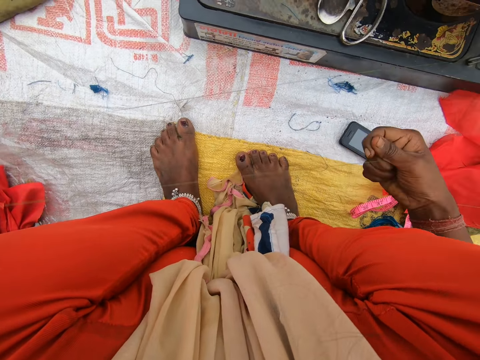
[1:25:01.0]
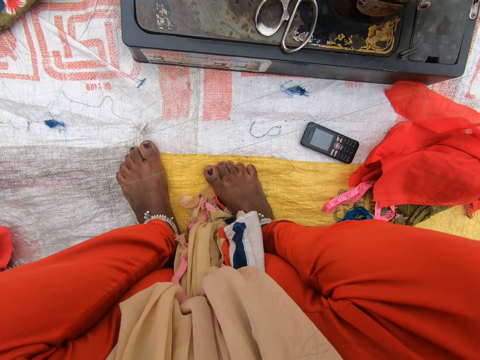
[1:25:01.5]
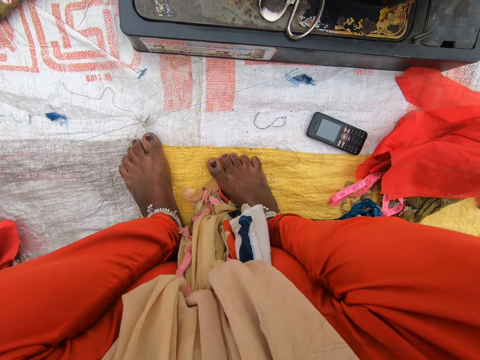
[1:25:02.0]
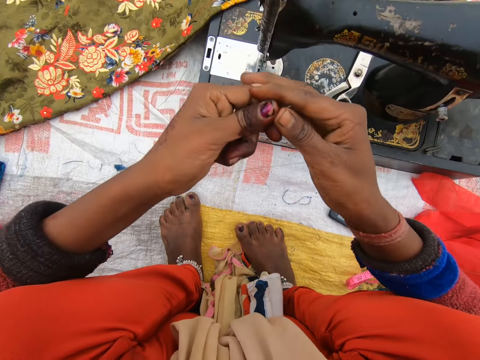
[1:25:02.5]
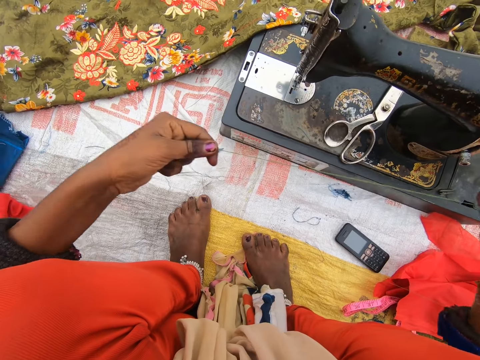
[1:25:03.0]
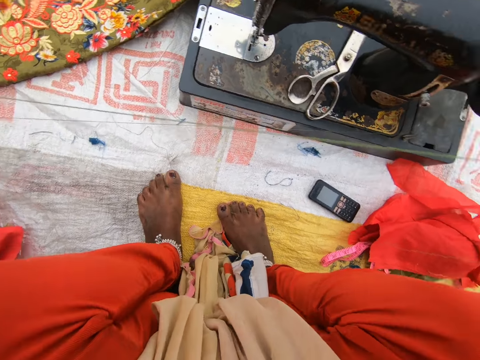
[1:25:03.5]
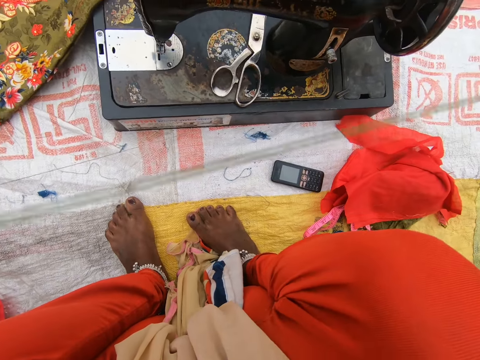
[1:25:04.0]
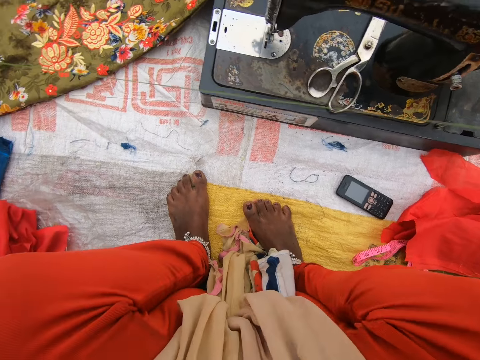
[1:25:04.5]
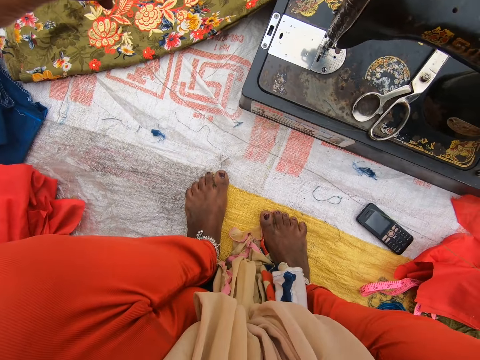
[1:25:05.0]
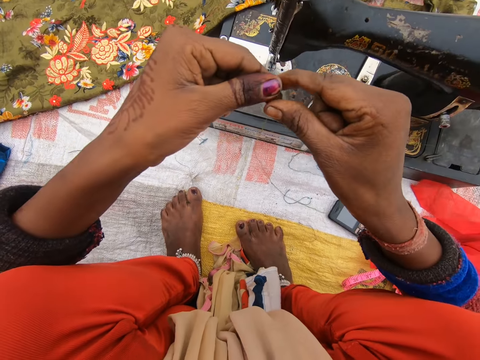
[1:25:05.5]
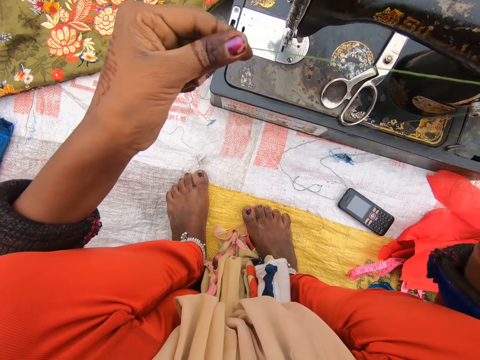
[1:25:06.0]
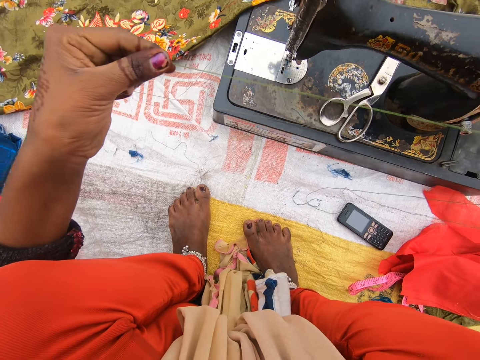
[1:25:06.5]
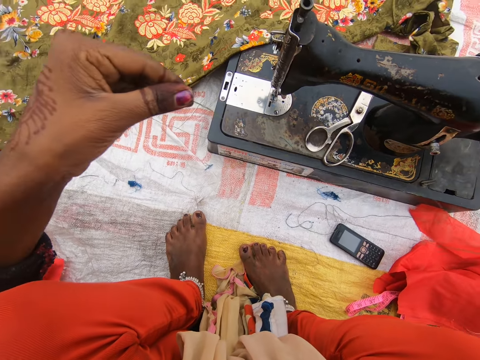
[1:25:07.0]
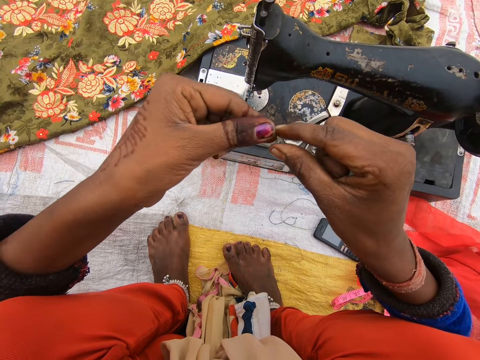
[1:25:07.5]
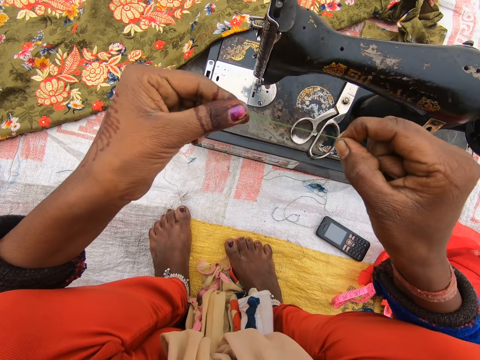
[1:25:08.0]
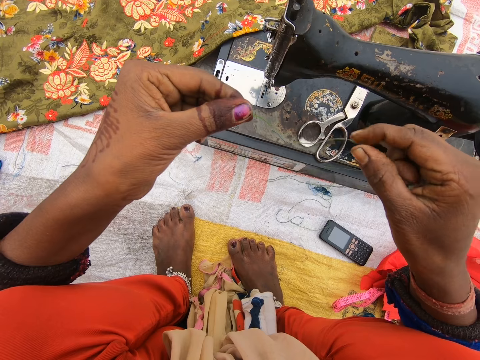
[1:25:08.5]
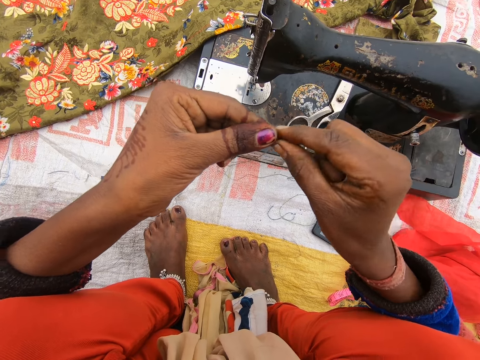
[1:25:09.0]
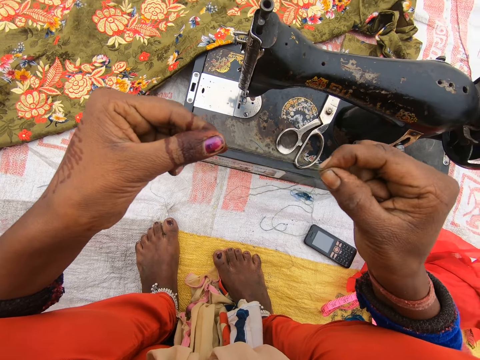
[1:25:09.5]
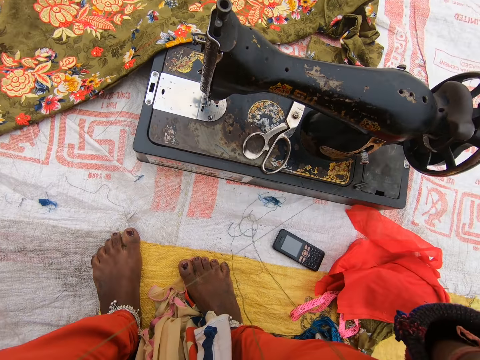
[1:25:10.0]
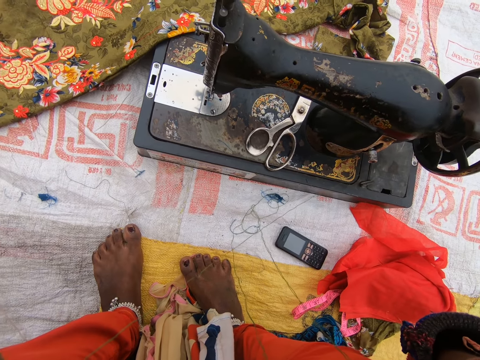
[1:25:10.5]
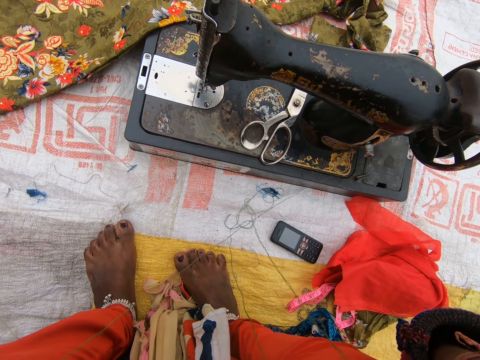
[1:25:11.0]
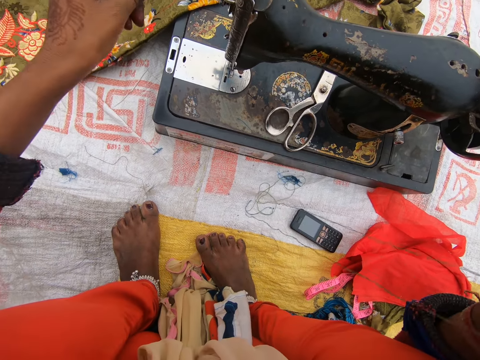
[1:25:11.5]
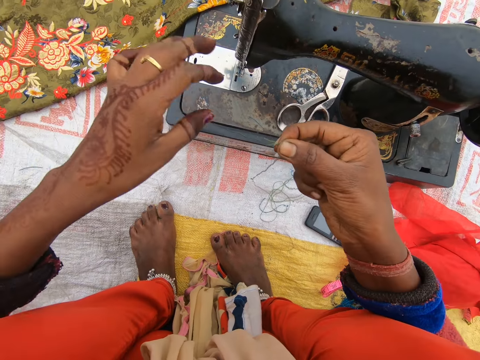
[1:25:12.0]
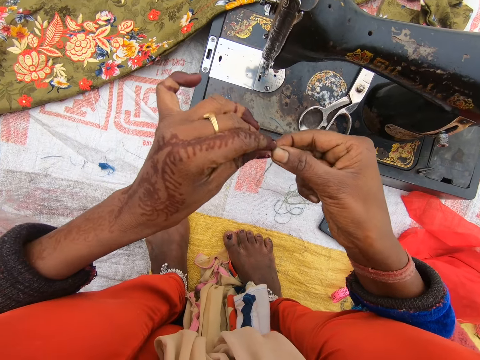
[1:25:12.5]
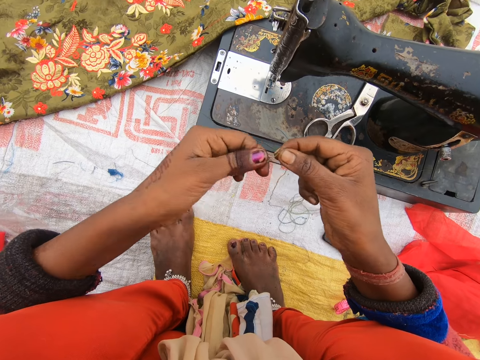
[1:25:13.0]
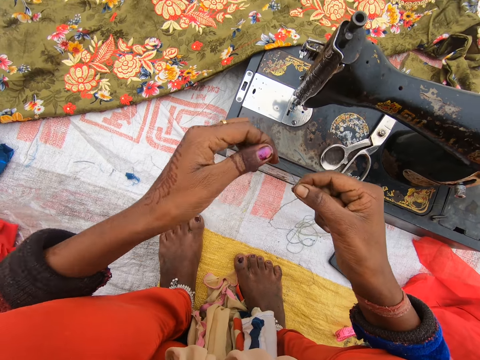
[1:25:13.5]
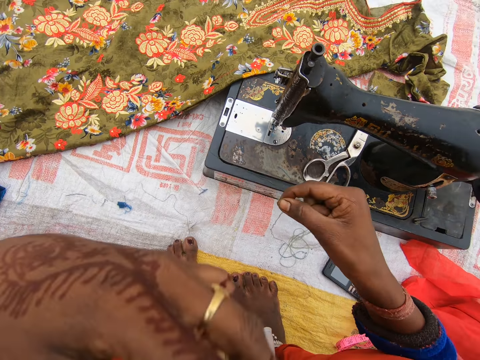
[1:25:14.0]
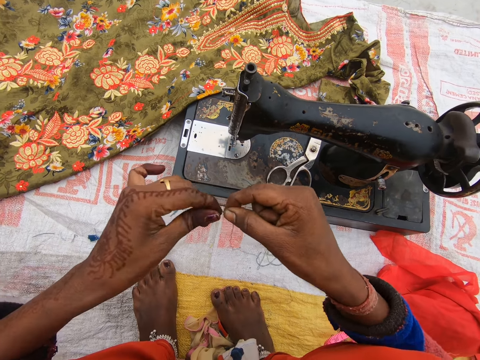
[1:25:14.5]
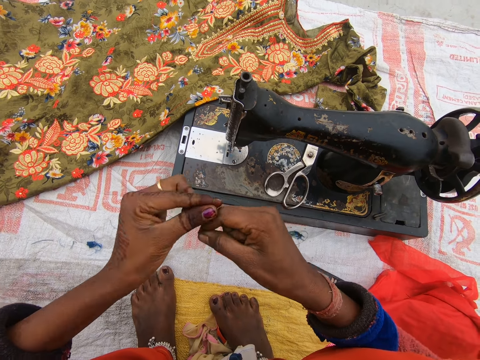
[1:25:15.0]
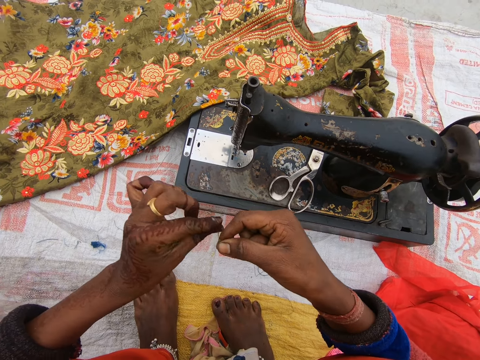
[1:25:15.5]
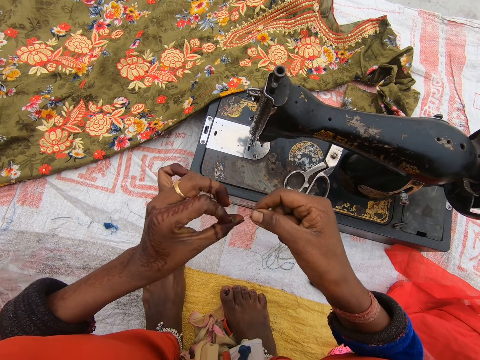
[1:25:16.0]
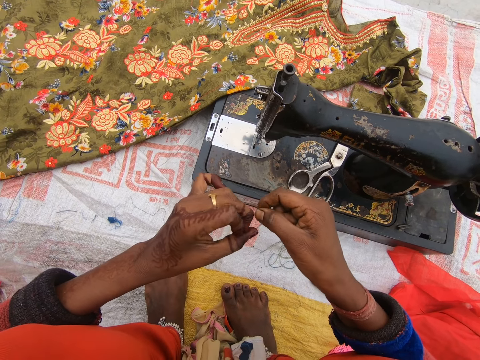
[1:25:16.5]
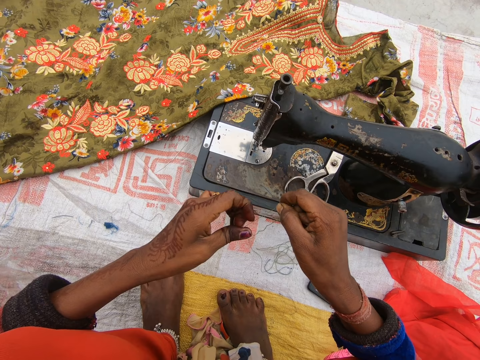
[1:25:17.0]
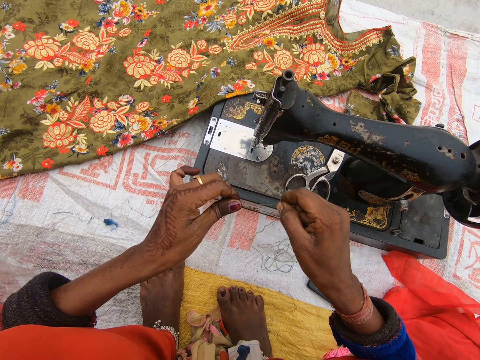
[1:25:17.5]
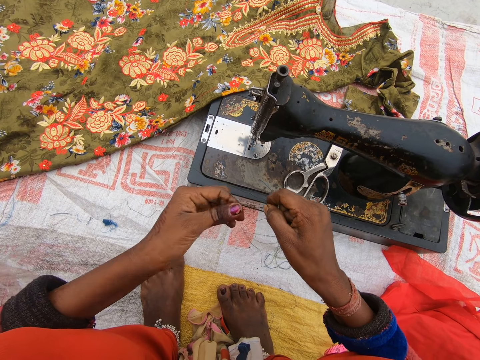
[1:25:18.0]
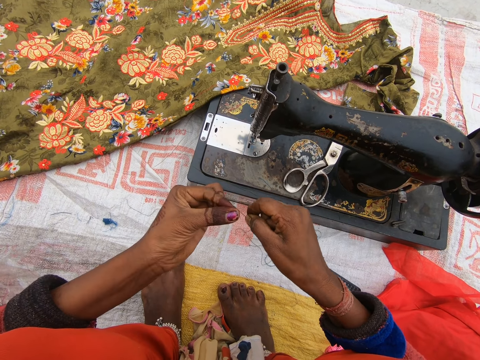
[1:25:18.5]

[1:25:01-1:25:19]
The camera wearer pulls the thread in her hands. She puts the thread in her mouth. She ties the thread together with her hands. She holds the thread. She puts her hand on her face.

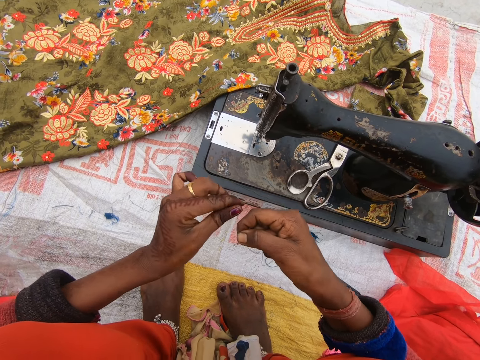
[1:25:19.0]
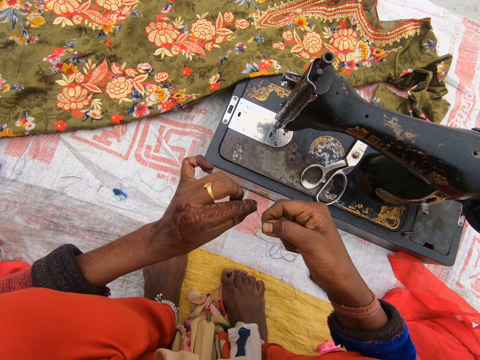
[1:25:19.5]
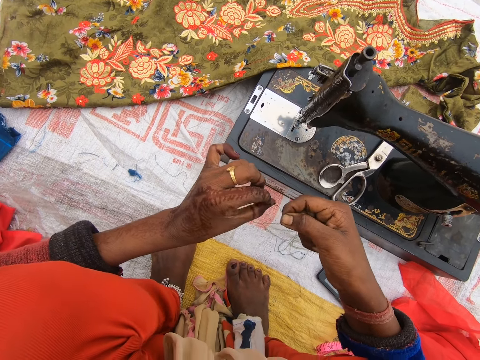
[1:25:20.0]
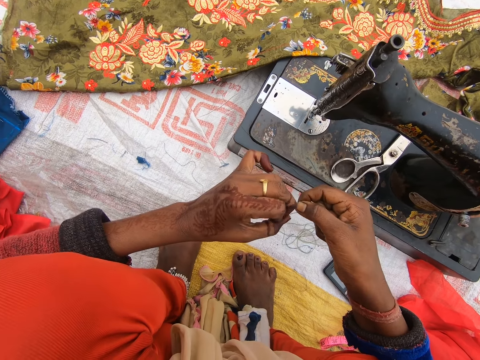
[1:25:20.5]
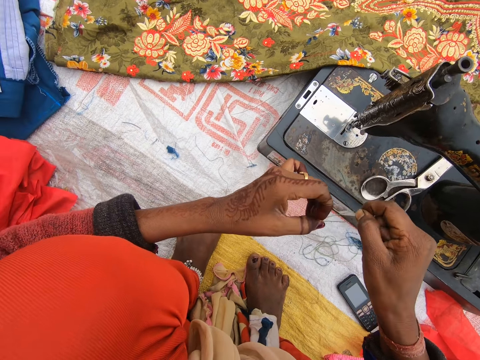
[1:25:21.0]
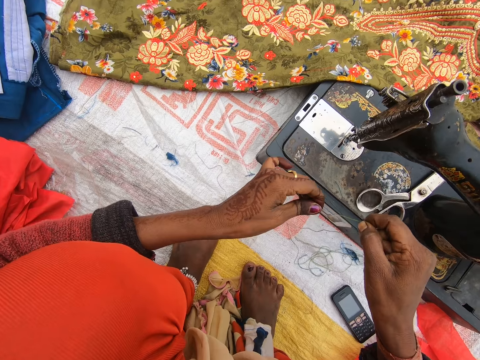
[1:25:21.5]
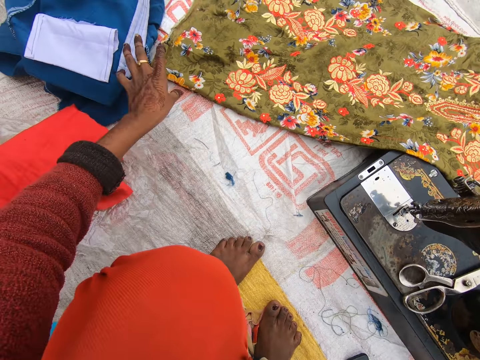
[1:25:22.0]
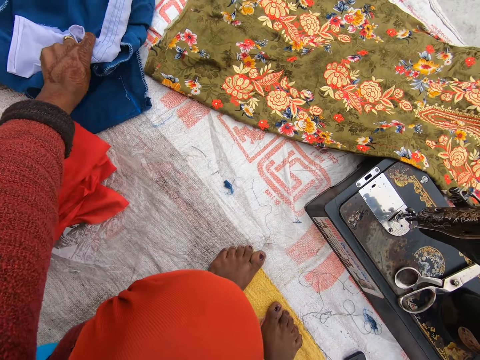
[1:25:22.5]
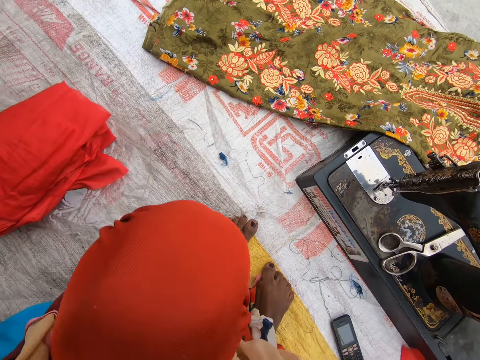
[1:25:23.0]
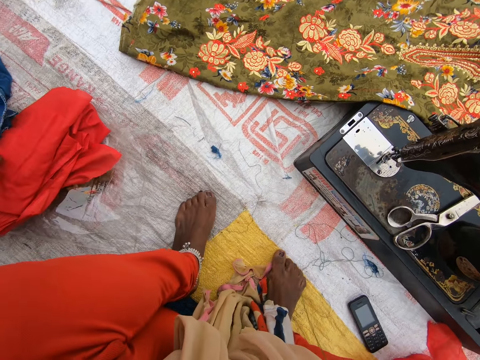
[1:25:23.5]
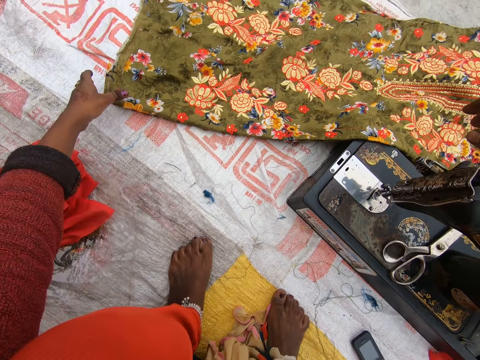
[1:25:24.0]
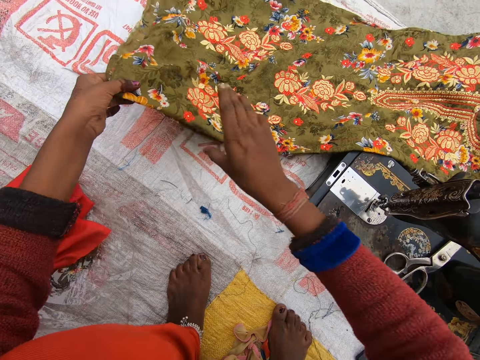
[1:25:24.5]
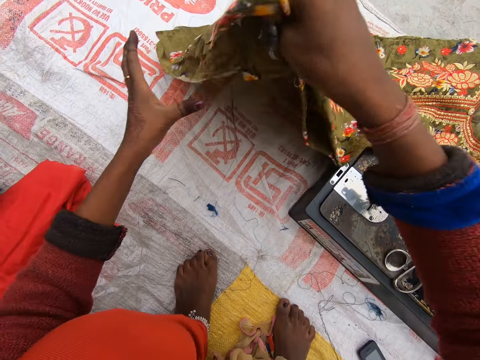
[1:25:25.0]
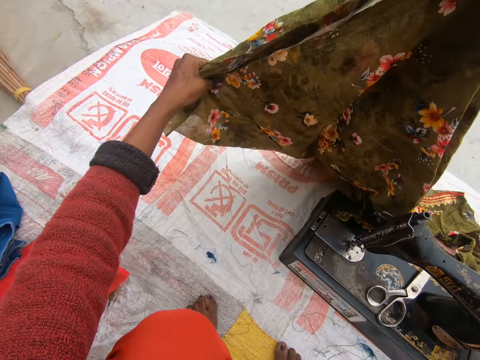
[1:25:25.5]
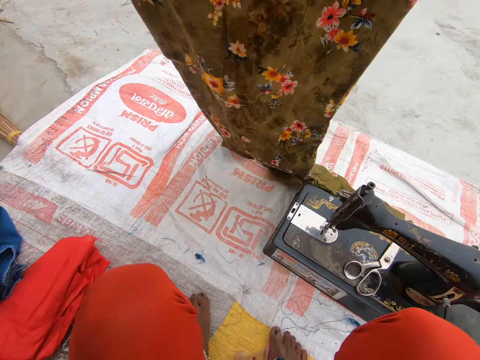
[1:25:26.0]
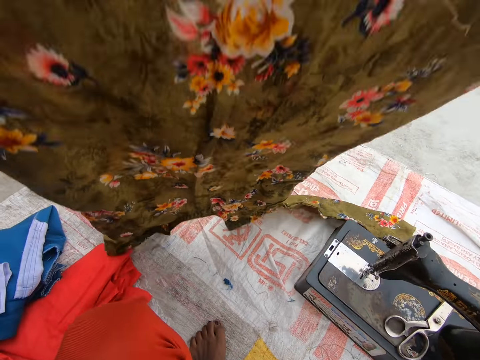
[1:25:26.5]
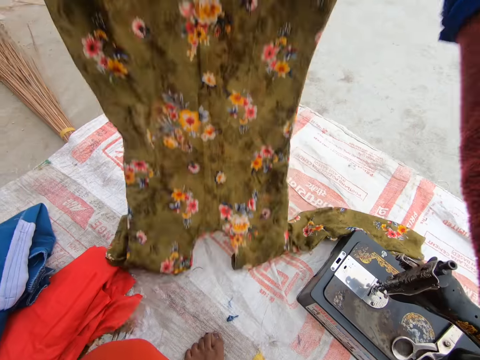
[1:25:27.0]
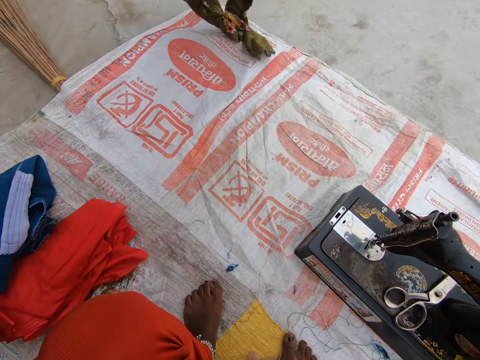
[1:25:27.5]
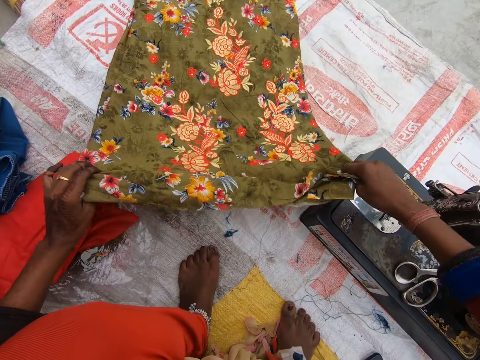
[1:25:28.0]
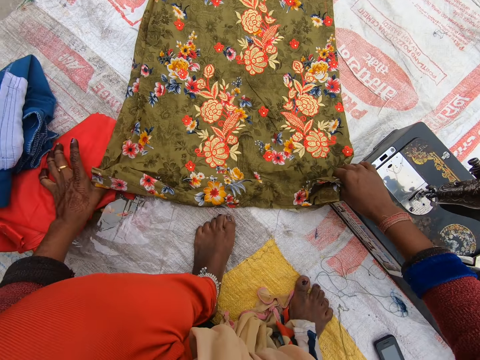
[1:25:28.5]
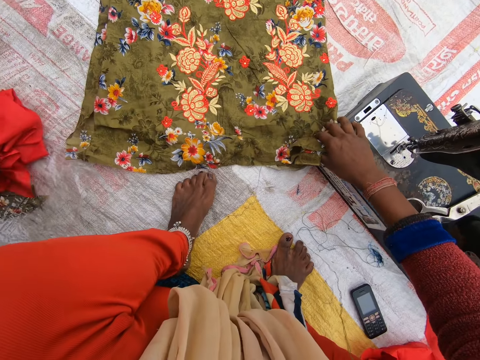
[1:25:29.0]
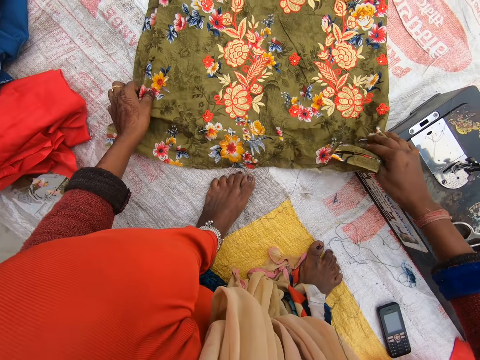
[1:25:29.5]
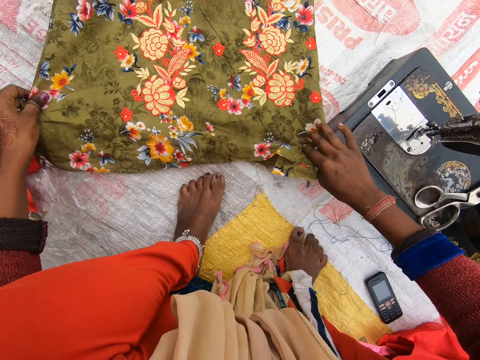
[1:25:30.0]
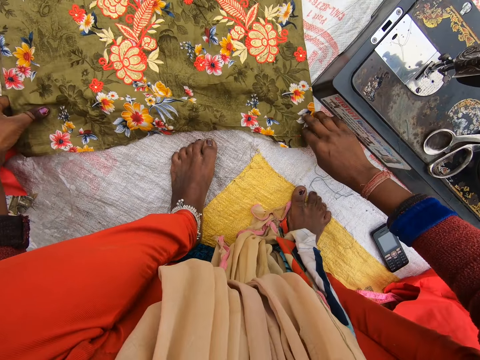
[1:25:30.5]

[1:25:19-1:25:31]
The camera wearer takes a cloth. She moves the other cloth on the floor with her left hand. She picks up the cloth or dress with her hands. She lifts the thread. She holds the dress high. She spreads the cloth on the floor. She pushes clothes away. She adjusts the cloth with her hands.
